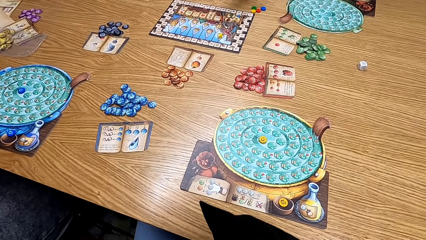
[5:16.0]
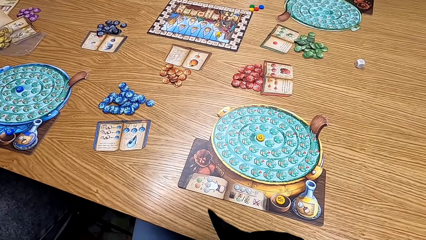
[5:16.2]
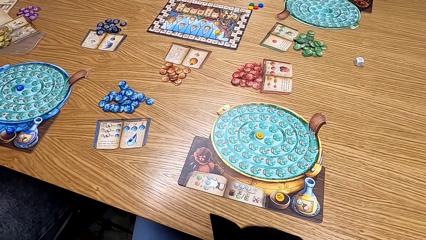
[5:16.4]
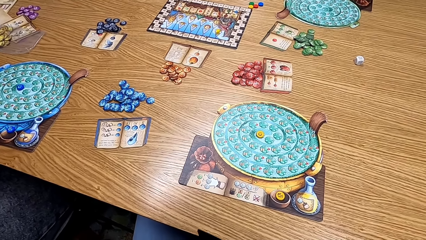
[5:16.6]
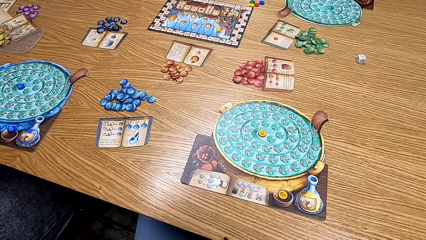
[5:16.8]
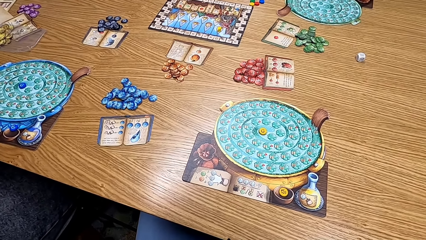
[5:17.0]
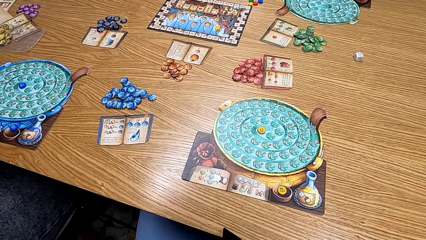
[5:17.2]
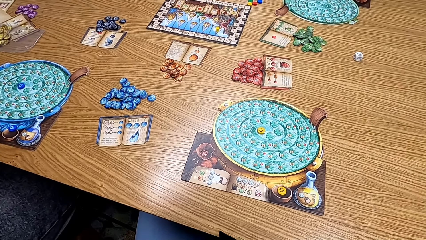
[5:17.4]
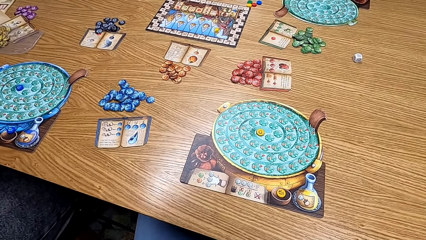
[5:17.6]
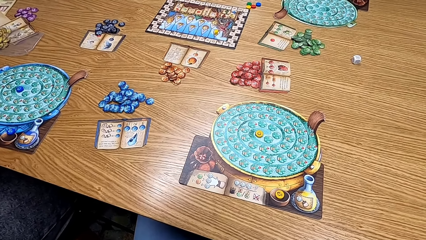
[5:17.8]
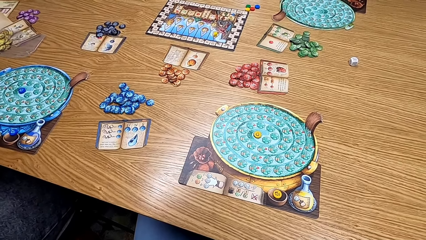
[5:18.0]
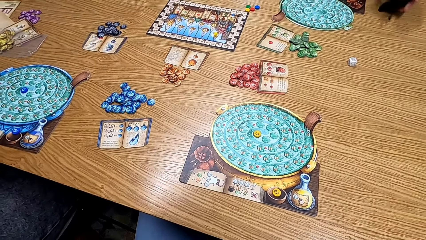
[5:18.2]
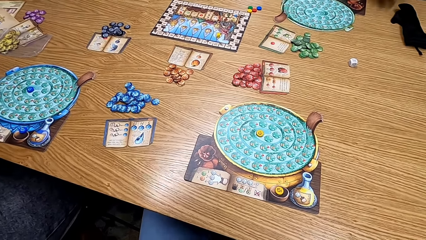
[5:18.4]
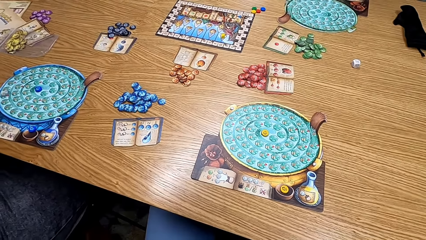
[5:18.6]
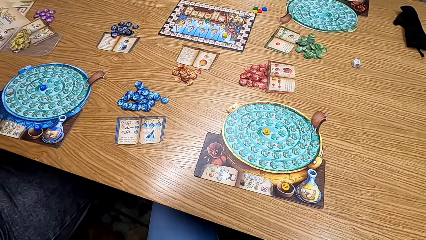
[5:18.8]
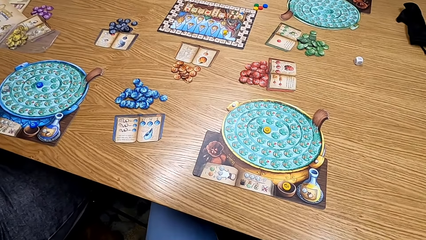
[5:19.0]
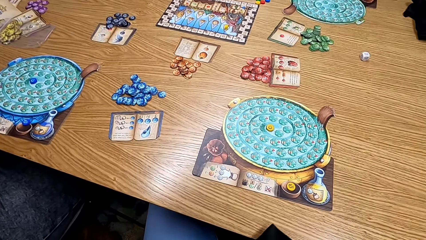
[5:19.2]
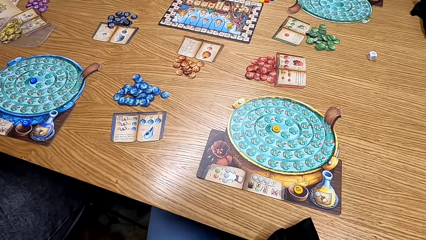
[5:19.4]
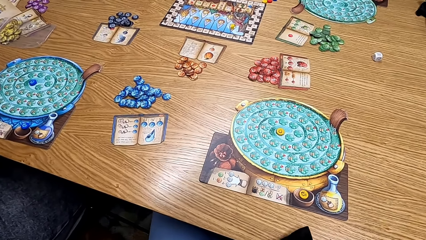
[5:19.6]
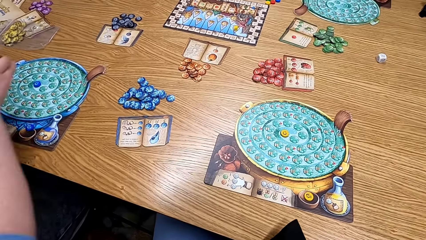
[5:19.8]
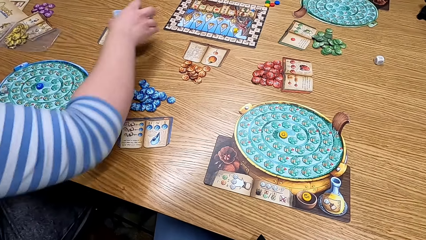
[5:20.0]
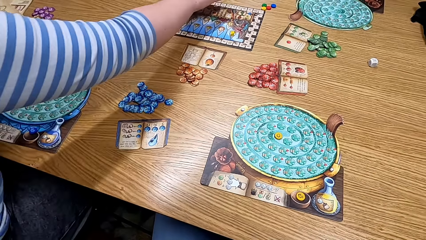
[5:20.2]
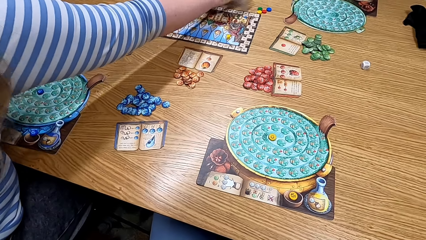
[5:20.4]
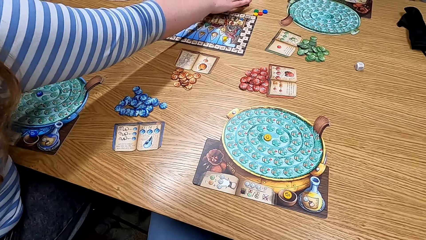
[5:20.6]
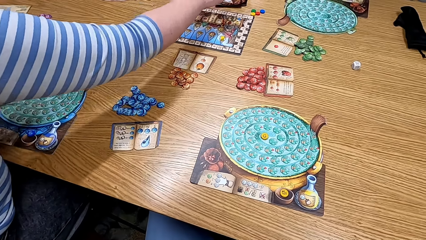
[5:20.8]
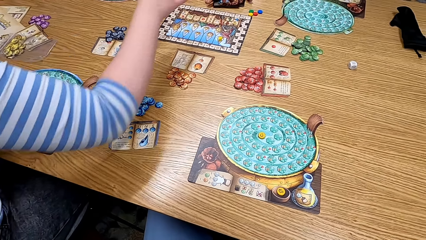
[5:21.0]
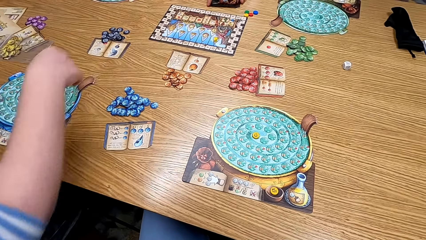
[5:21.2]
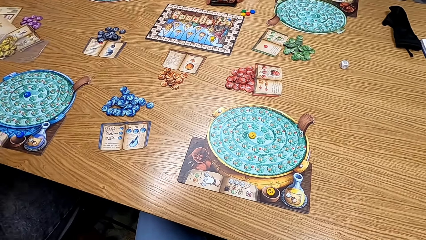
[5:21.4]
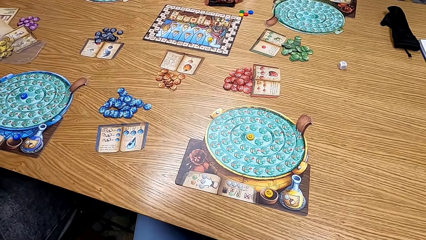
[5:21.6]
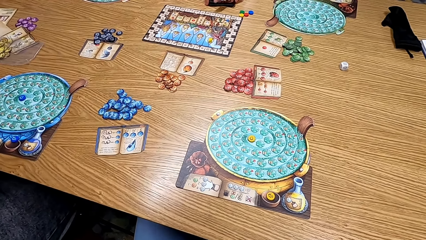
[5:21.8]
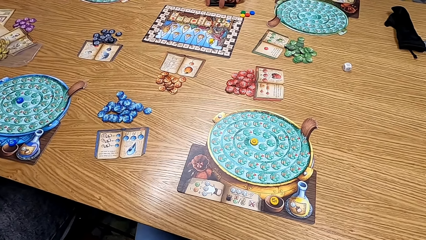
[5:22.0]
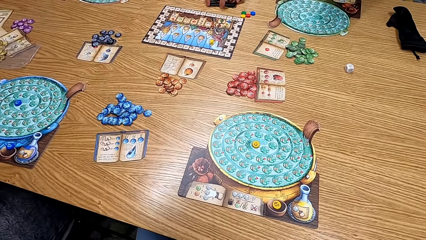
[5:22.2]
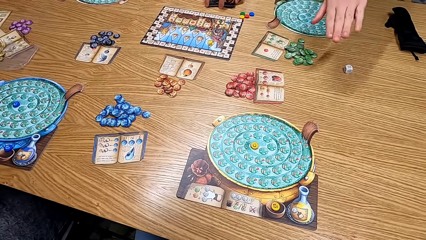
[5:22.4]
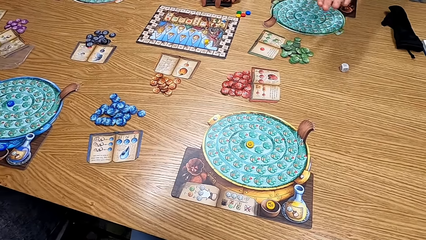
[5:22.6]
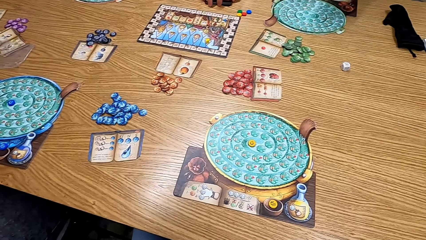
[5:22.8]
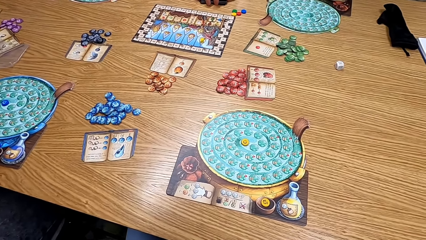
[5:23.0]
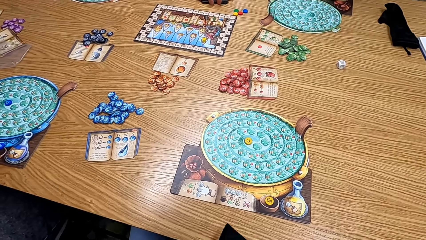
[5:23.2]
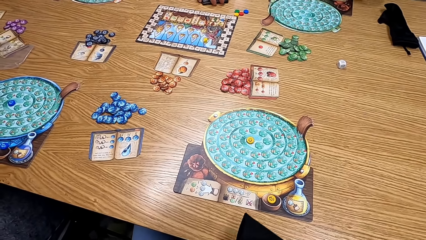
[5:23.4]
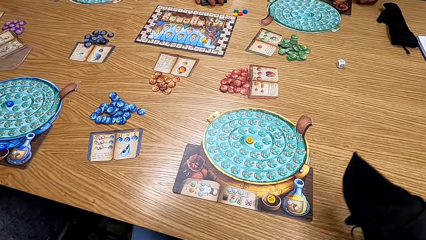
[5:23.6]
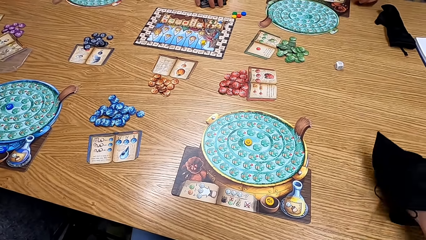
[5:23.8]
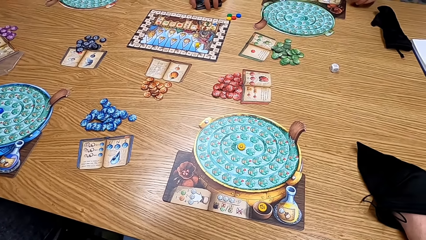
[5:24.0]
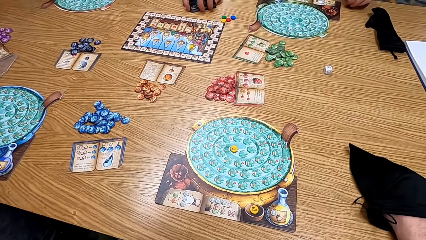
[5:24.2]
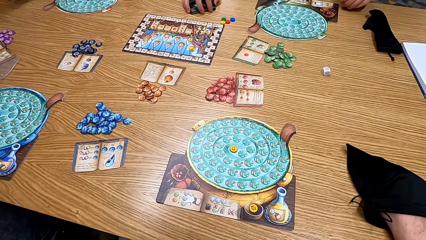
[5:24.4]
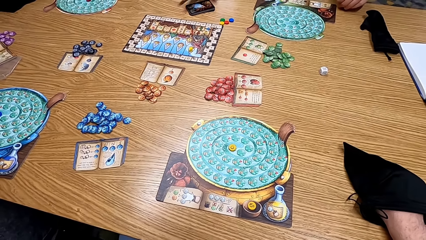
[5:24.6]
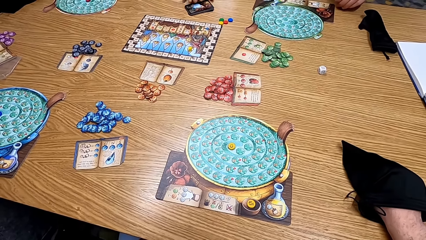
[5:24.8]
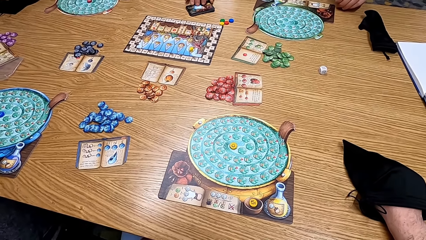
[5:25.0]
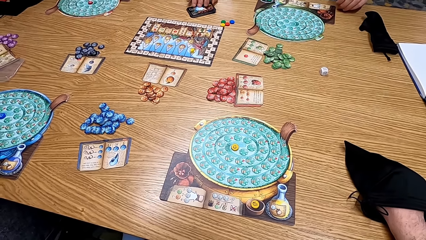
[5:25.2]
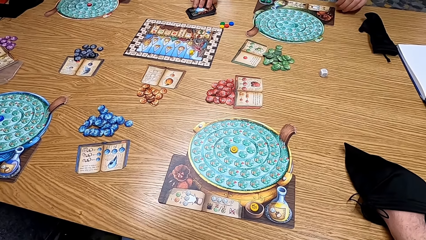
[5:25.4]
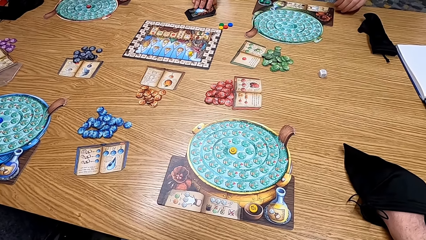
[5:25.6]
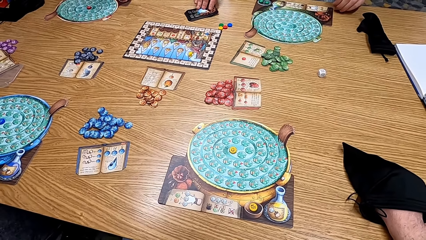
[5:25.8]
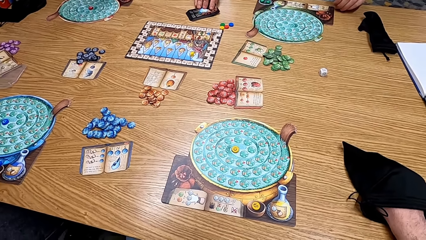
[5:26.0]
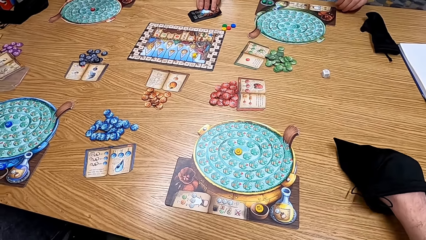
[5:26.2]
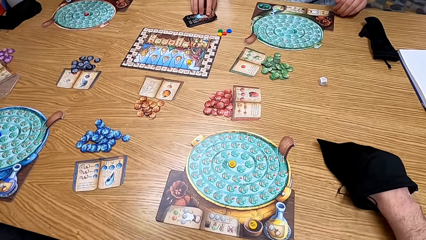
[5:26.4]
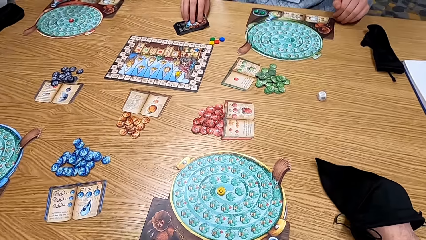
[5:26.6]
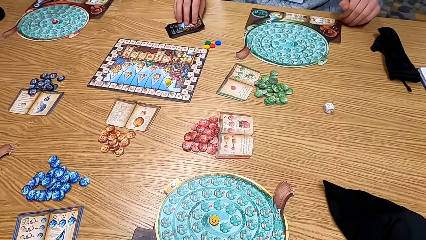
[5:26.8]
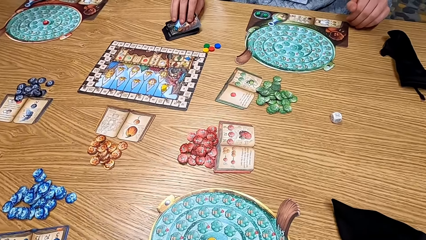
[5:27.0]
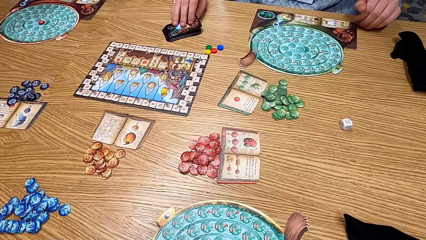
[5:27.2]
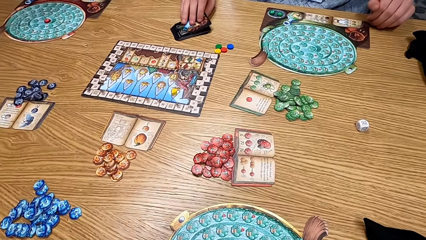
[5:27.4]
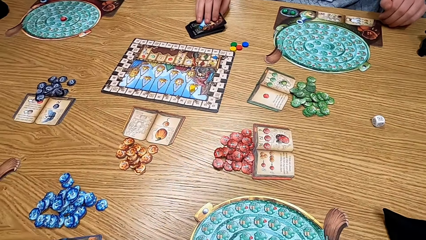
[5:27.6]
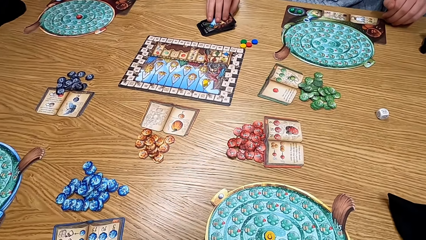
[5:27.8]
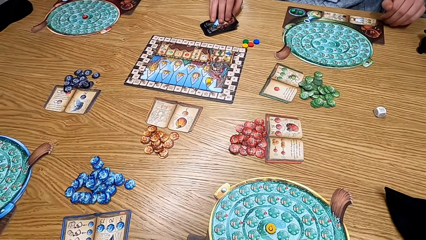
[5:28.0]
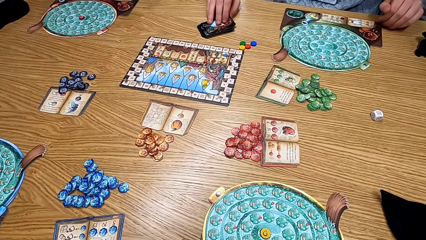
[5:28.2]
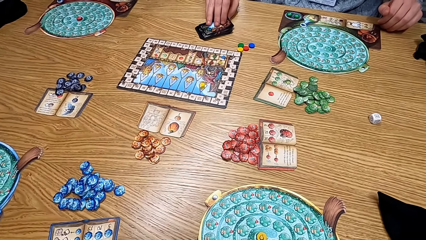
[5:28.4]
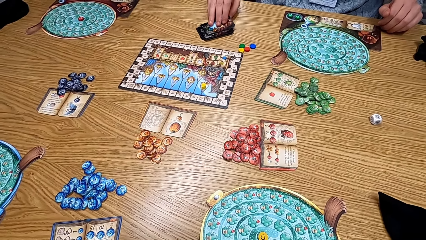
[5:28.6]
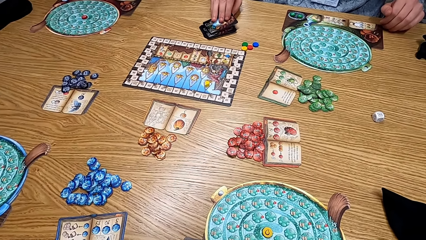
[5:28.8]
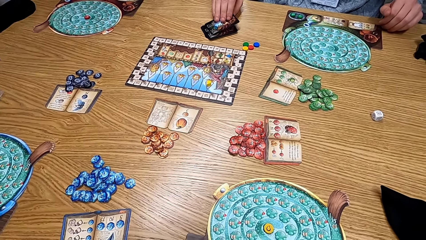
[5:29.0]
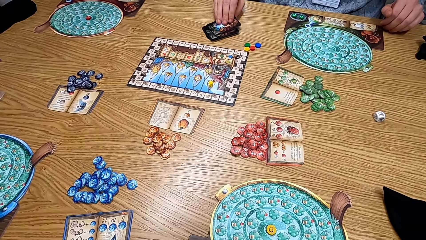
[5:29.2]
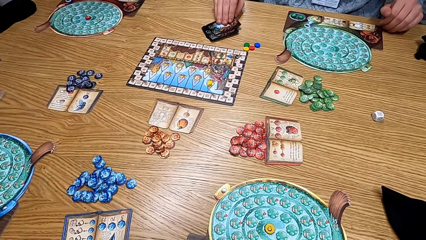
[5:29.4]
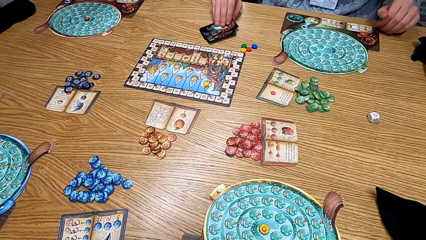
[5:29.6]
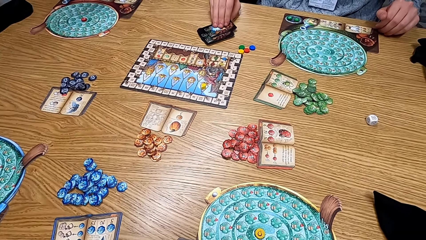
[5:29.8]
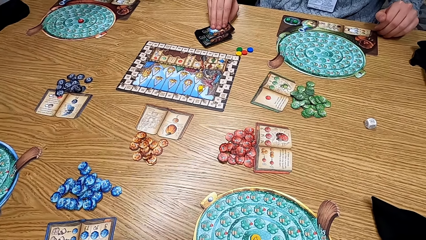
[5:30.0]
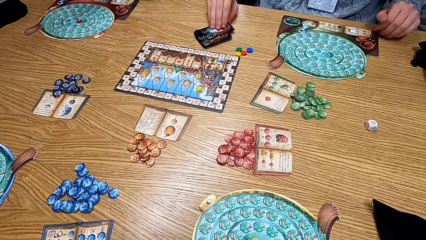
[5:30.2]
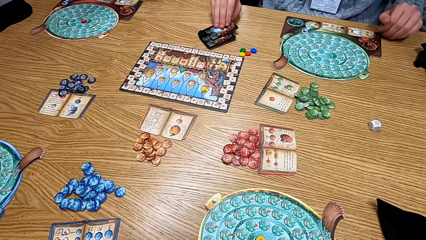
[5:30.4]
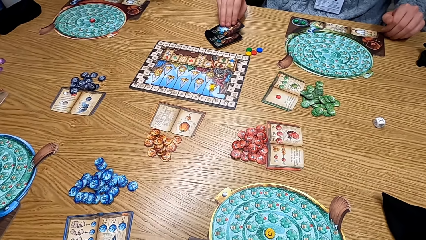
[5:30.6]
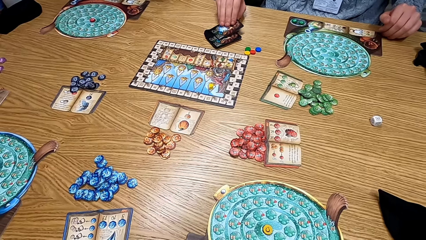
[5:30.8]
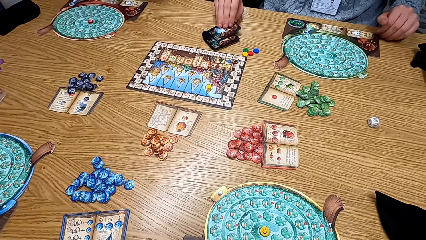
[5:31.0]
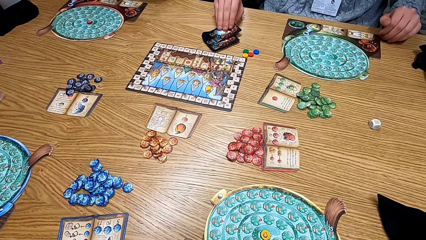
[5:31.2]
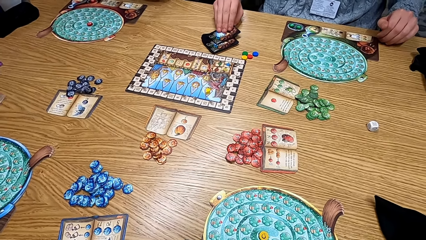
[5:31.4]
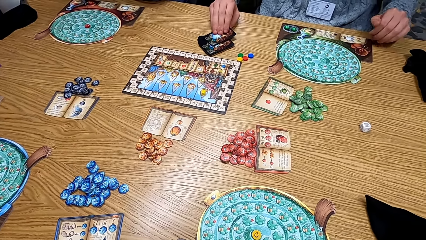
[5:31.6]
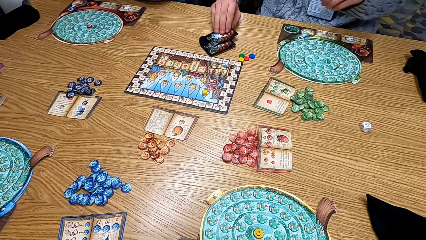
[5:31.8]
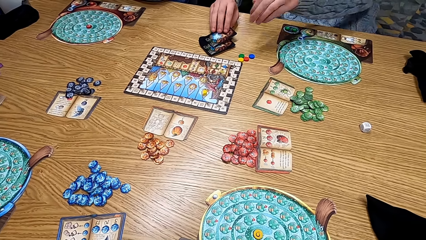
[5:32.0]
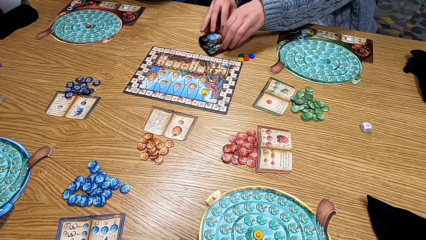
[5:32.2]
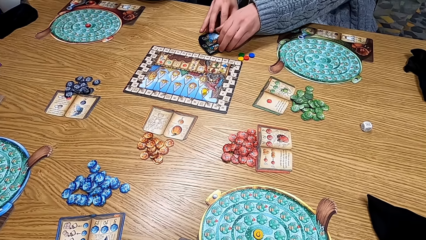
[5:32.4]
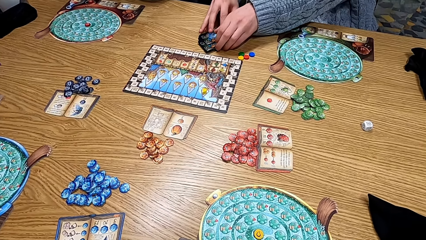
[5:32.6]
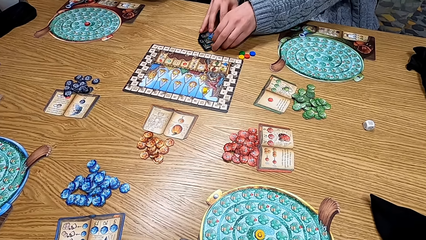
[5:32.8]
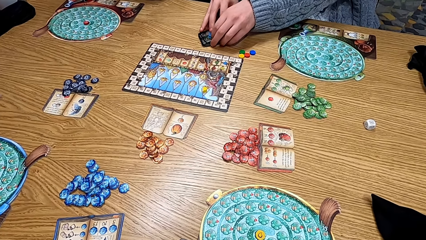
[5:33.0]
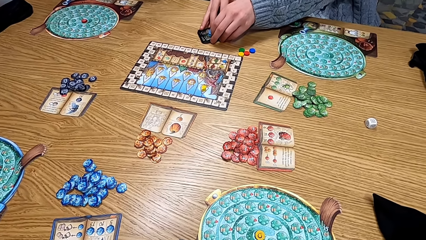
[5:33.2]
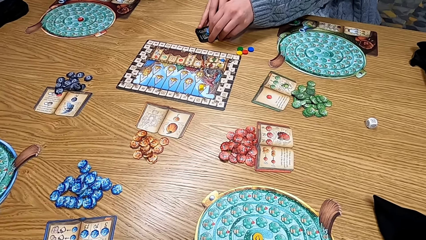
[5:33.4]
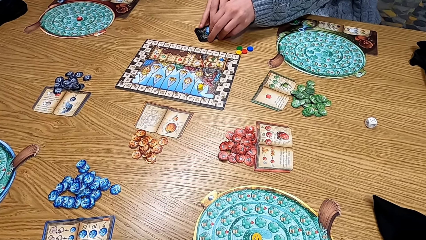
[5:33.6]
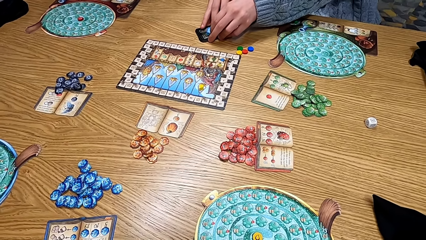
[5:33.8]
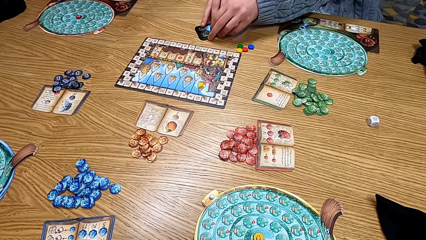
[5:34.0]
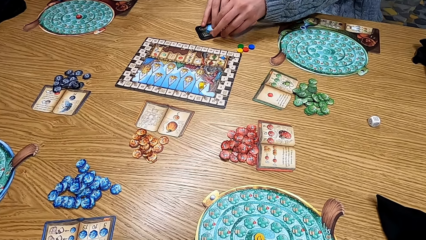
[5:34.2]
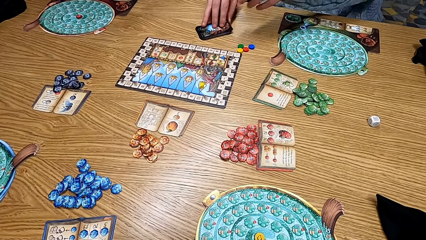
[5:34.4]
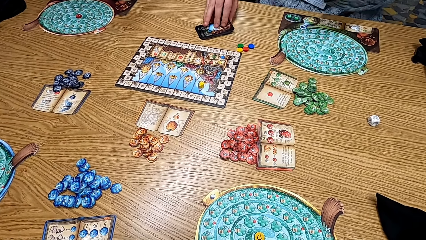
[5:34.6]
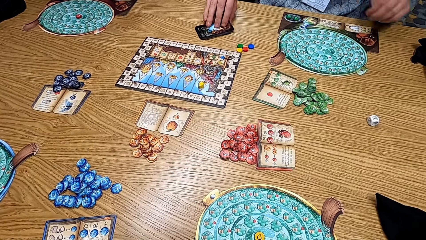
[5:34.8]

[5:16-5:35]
A man puts the bag on the table. A lady puts the cards on the table. The camera wearer throws the bag on the table. They put the black bag on the table. Another lady touches the cards. The man picks up the card from the table. The other lady arranges the card.
